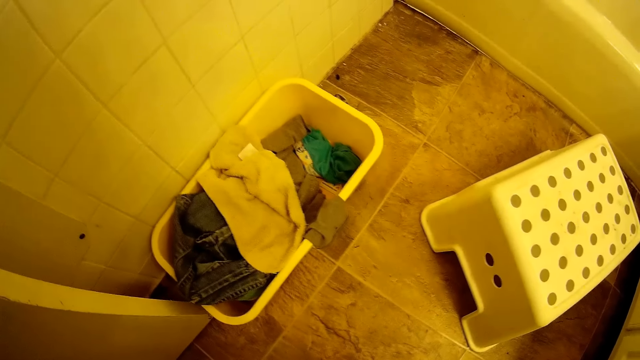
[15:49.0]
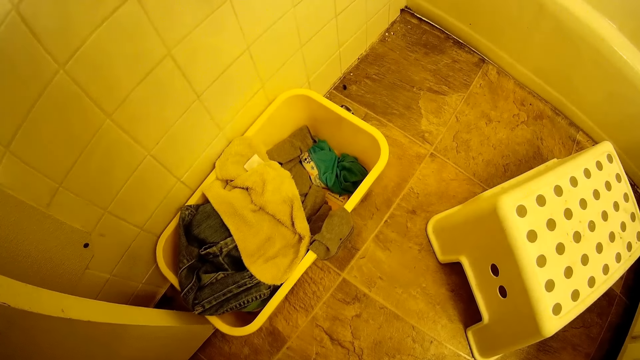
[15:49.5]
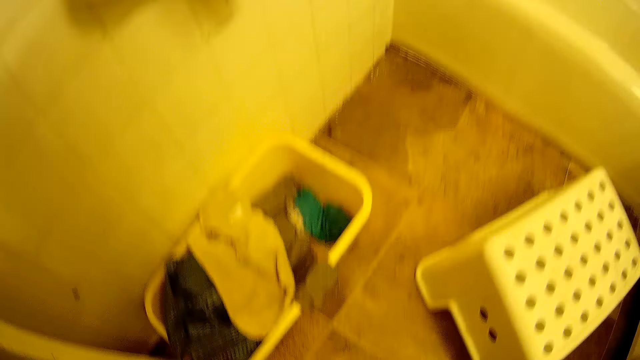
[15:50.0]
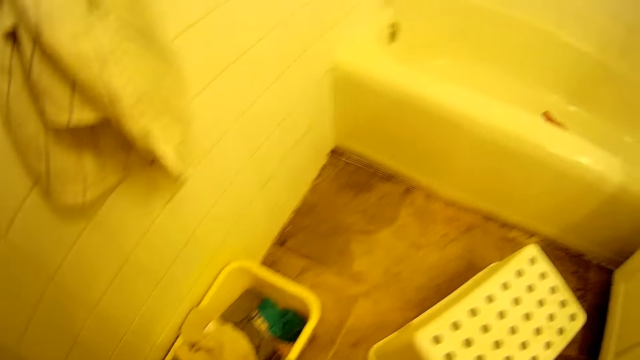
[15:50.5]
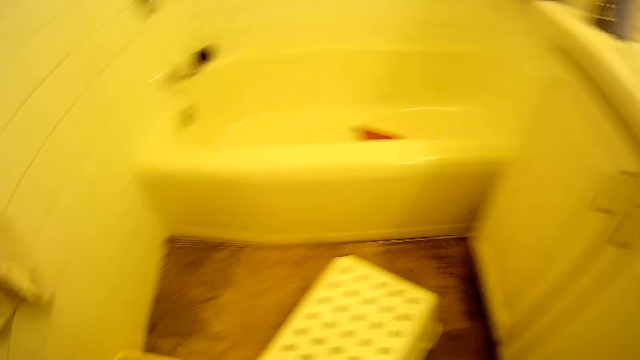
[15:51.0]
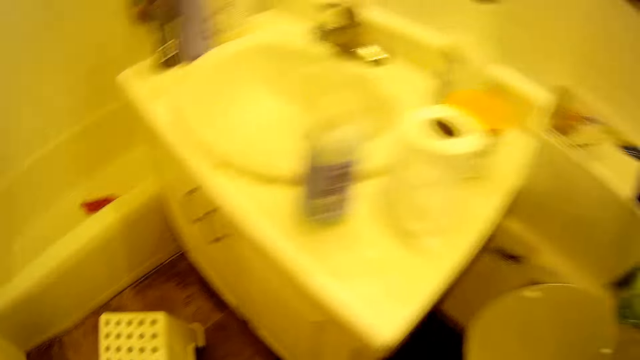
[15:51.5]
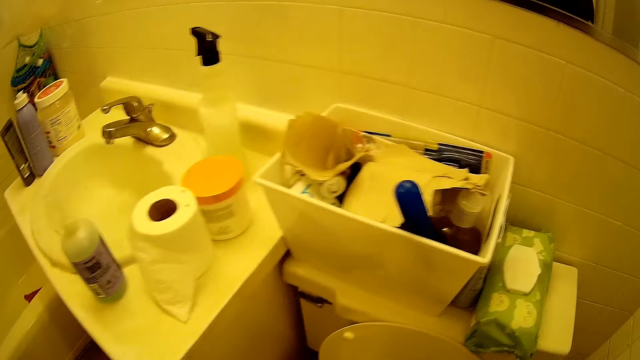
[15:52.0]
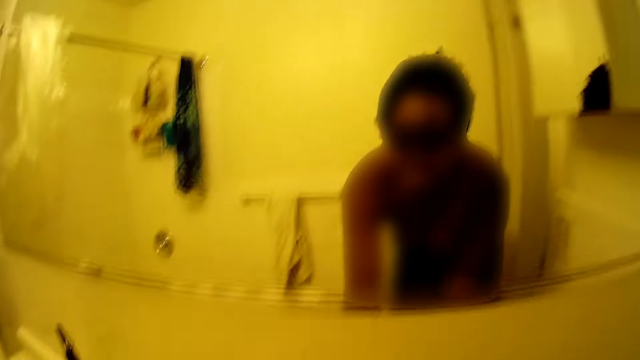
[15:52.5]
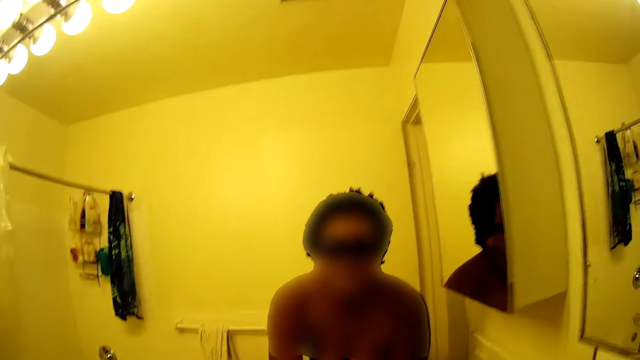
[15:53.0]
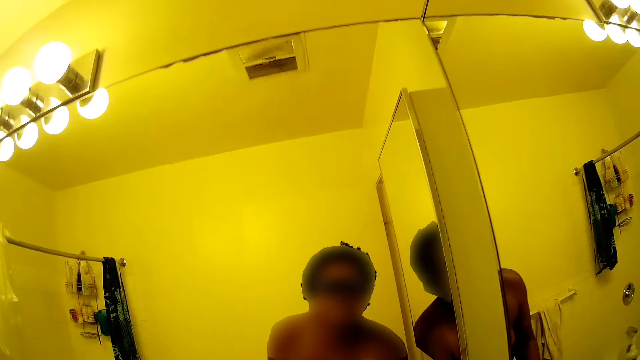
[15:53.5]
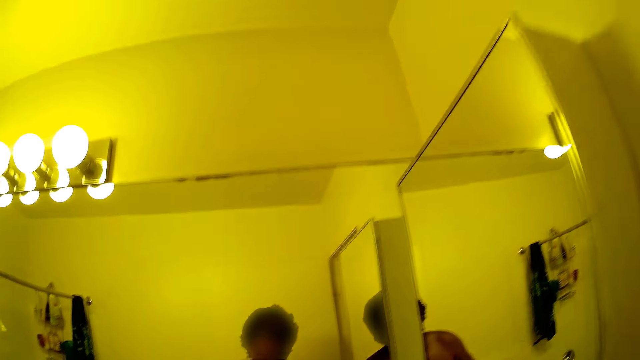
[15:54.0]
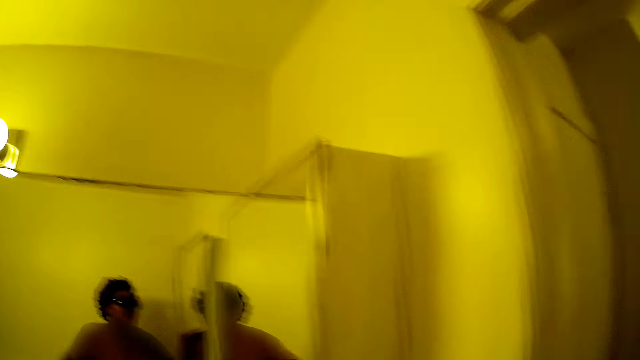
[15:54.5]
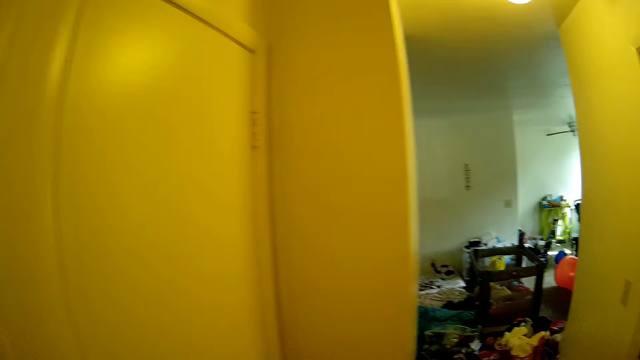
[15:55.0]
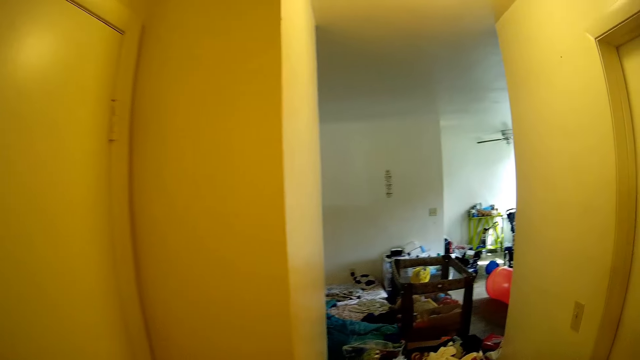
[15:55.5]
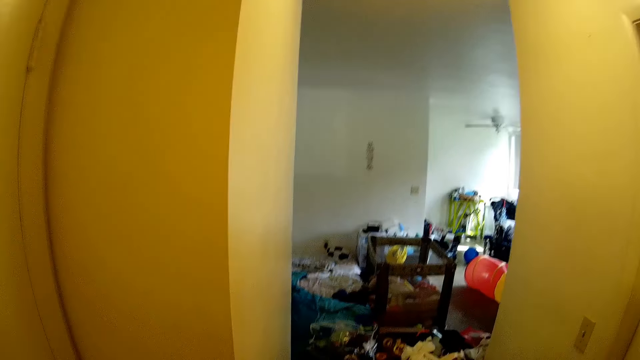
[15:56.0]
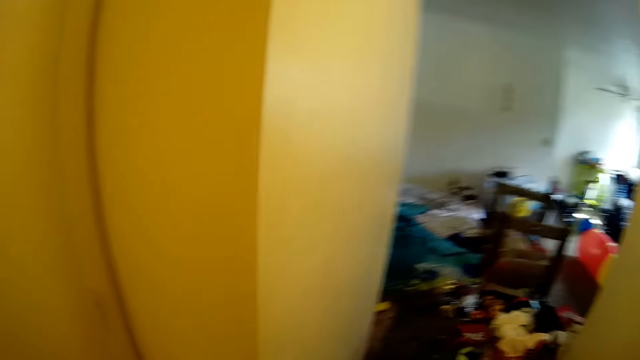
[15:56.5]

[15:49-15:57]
The camera wearer looks in the mirror. They look around.
